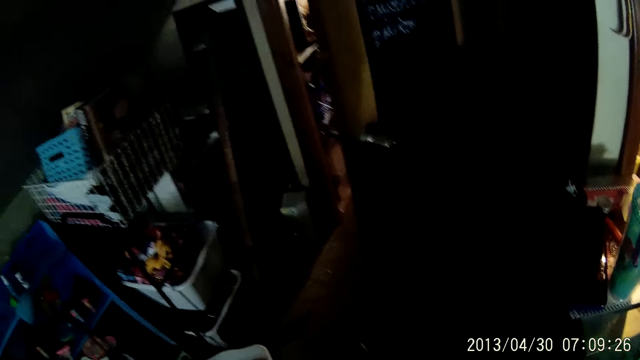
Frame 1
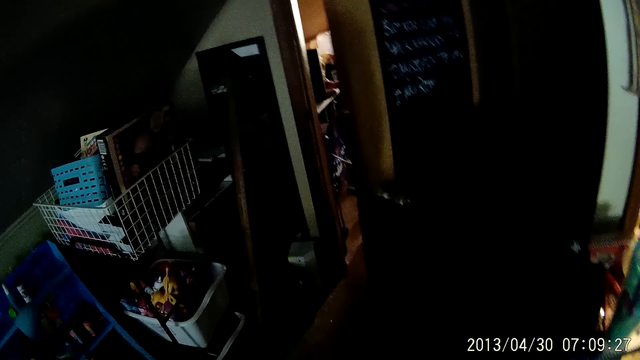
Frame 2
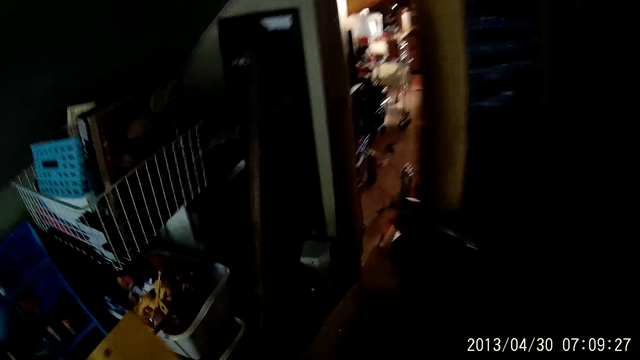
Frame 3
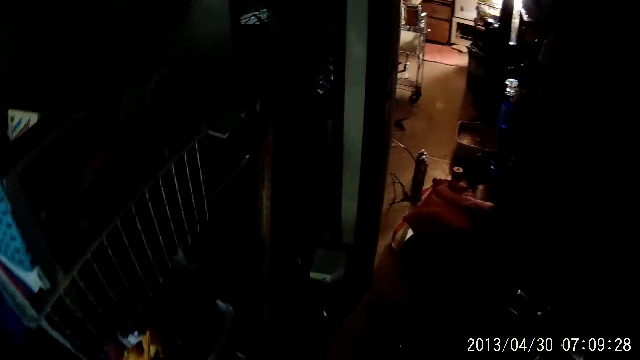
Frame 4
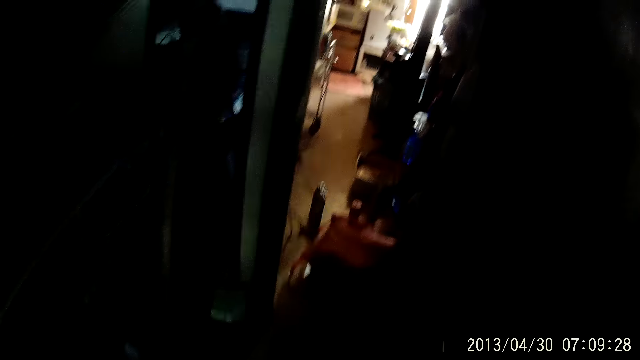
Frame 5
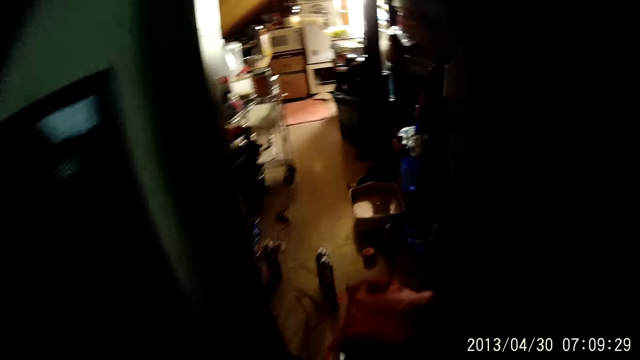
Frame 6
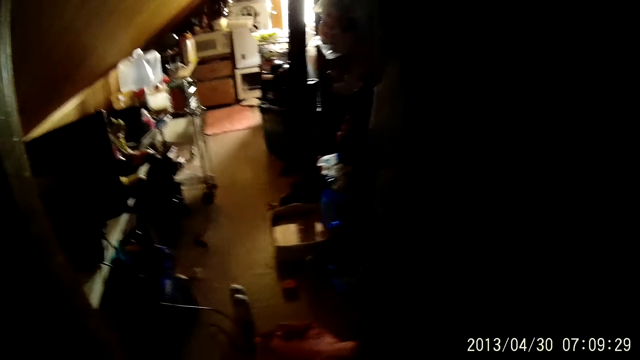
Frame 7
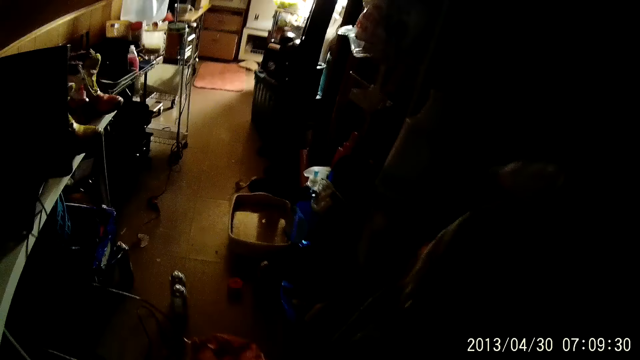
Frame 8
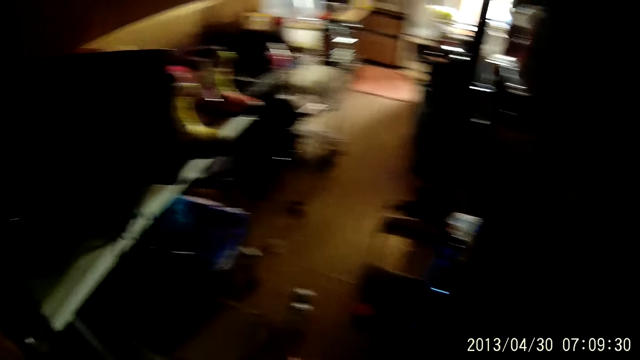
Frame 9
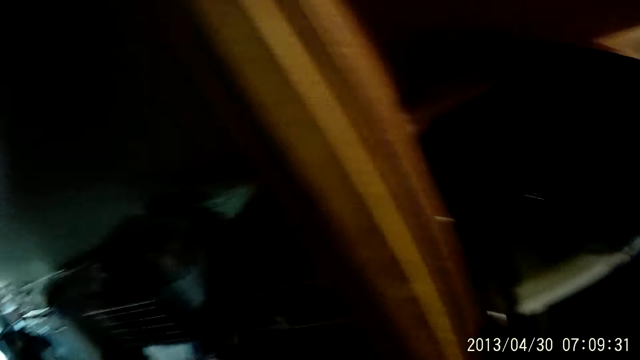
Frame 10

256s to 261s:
The camera wearer walks around the room.

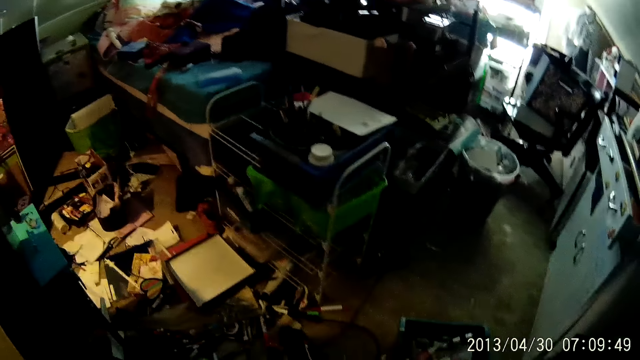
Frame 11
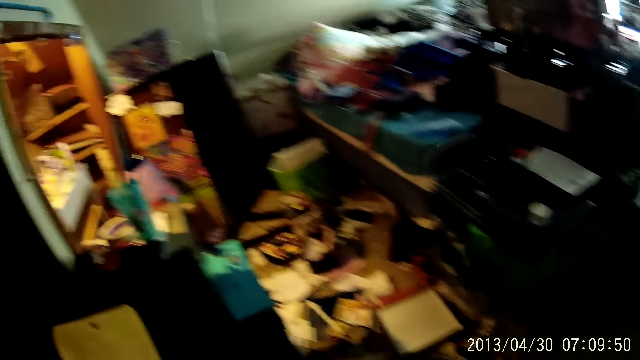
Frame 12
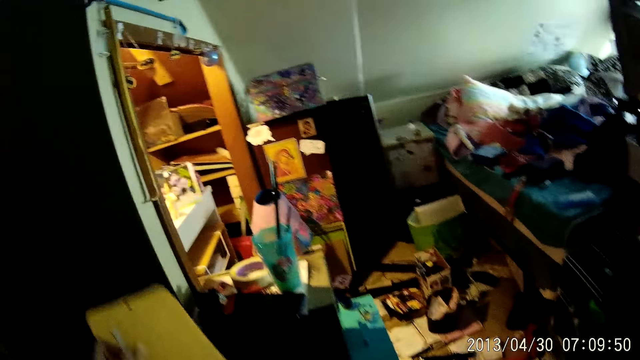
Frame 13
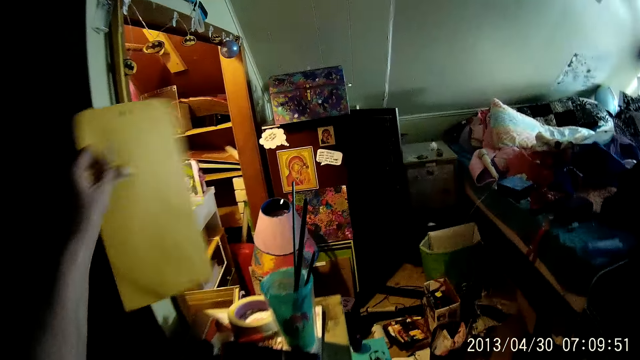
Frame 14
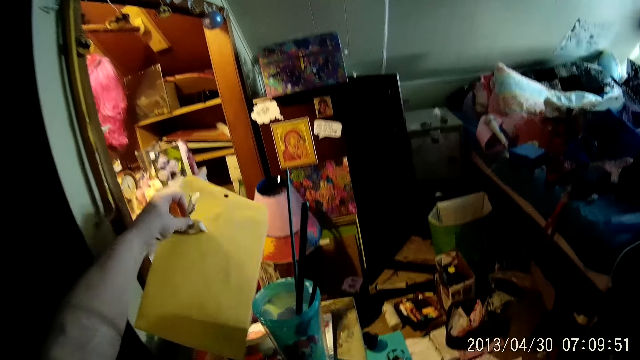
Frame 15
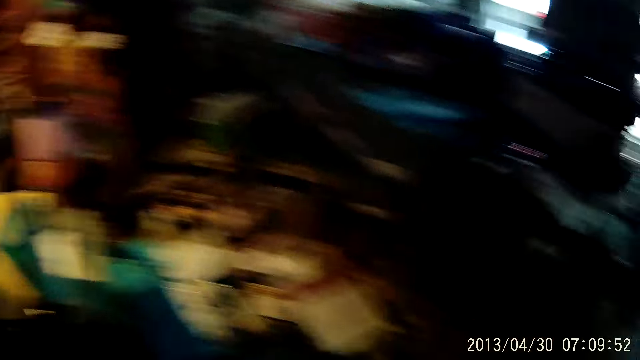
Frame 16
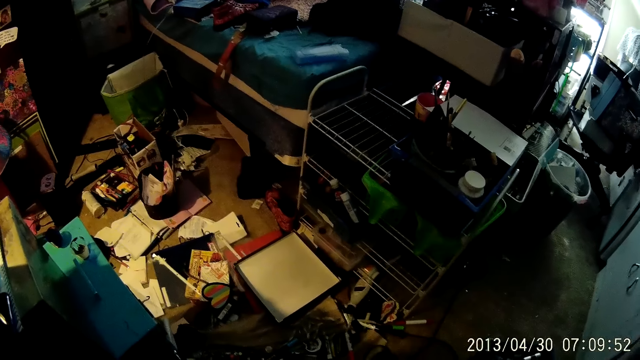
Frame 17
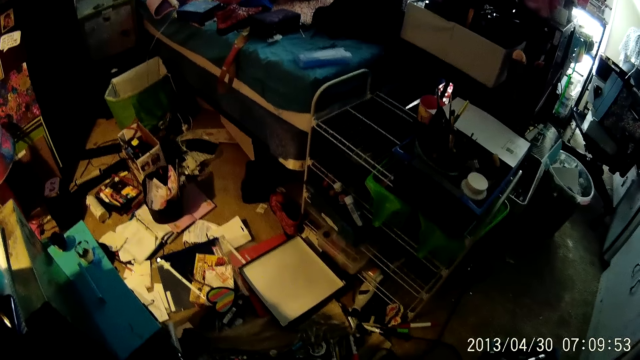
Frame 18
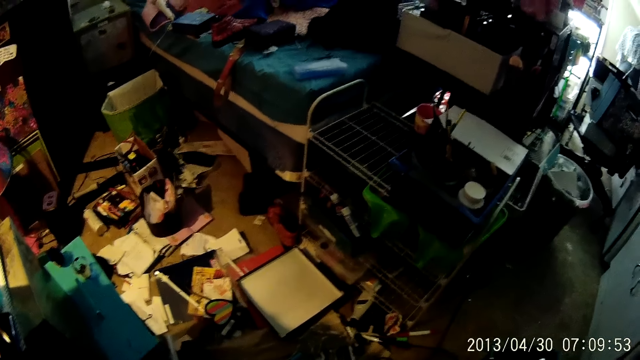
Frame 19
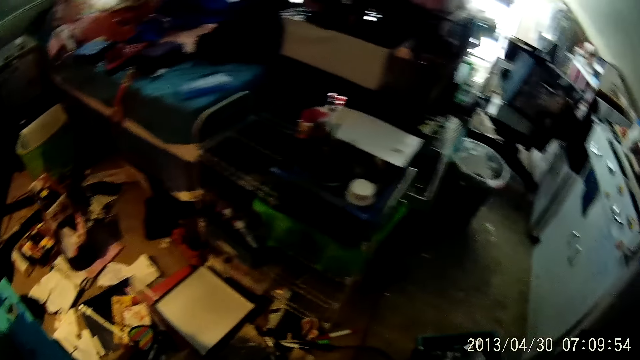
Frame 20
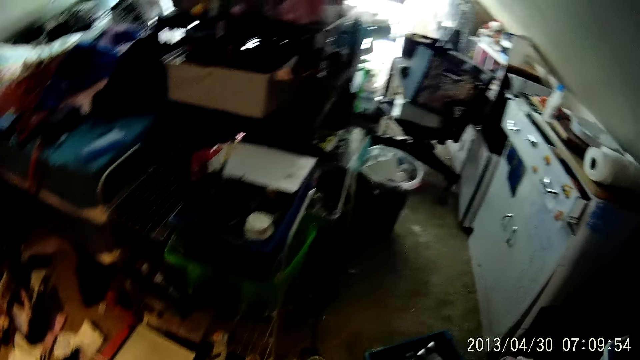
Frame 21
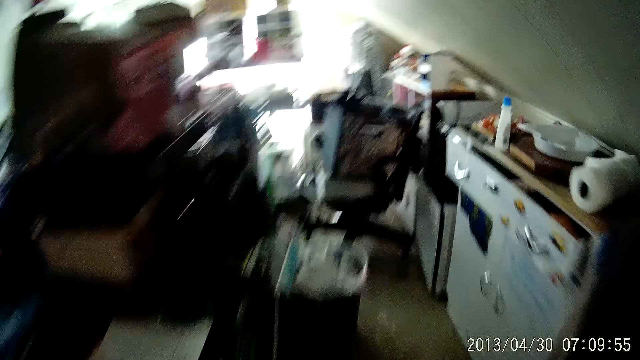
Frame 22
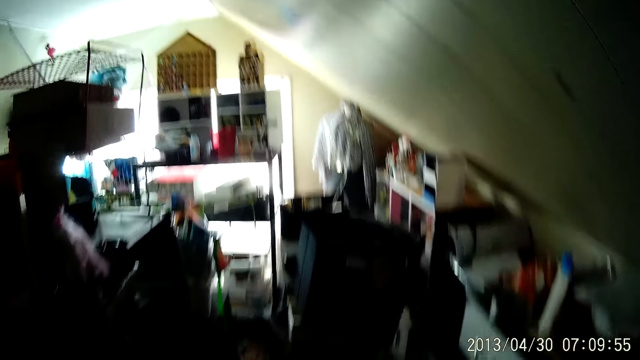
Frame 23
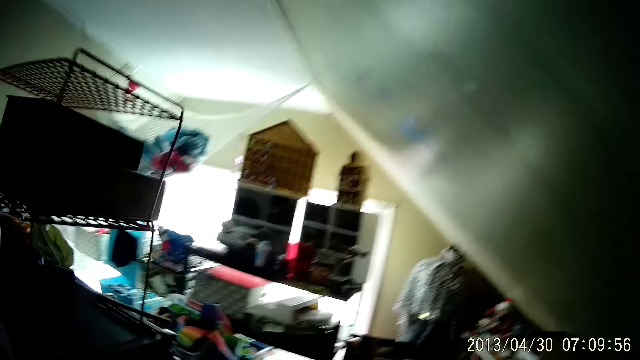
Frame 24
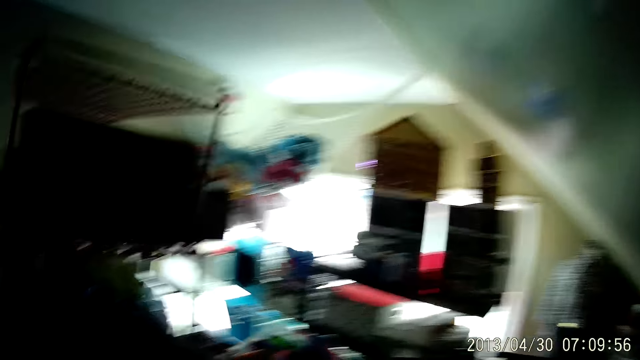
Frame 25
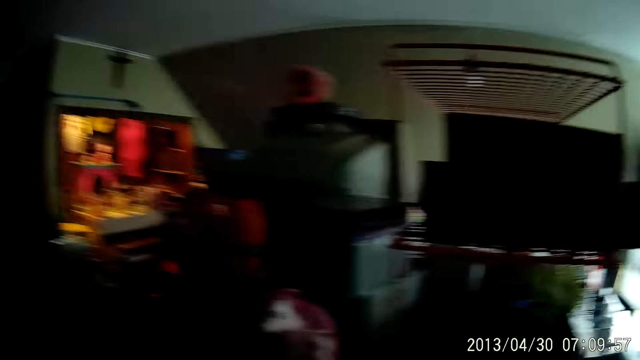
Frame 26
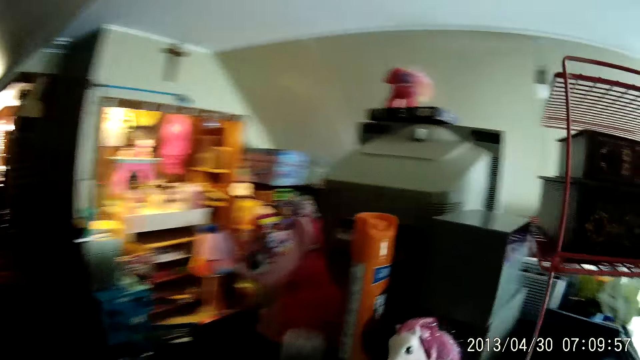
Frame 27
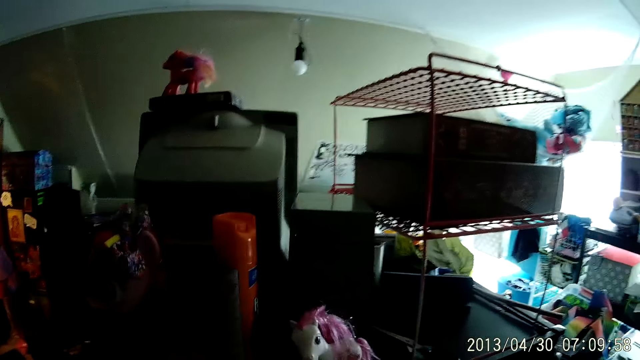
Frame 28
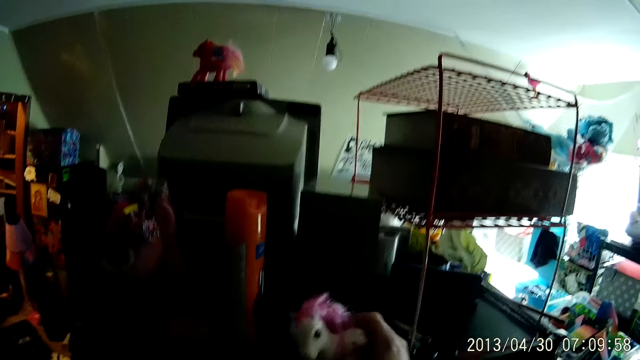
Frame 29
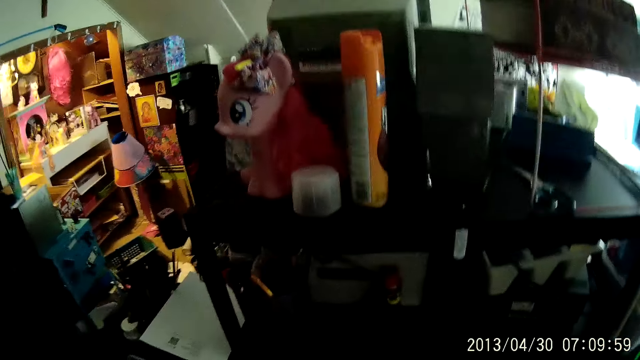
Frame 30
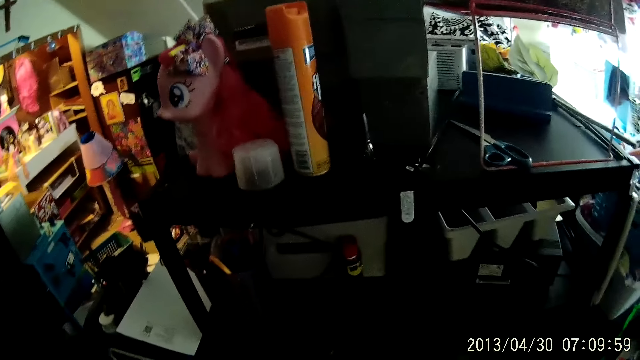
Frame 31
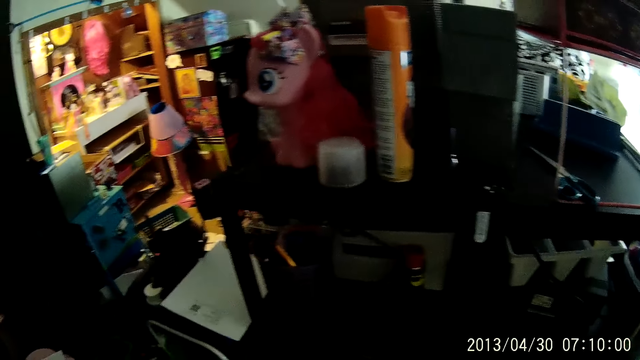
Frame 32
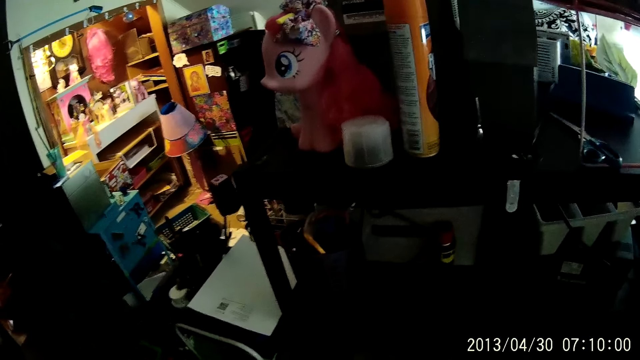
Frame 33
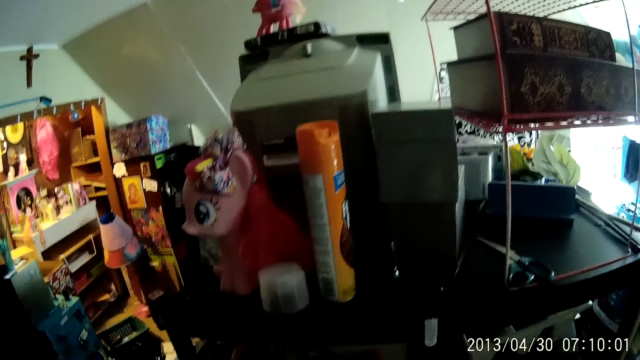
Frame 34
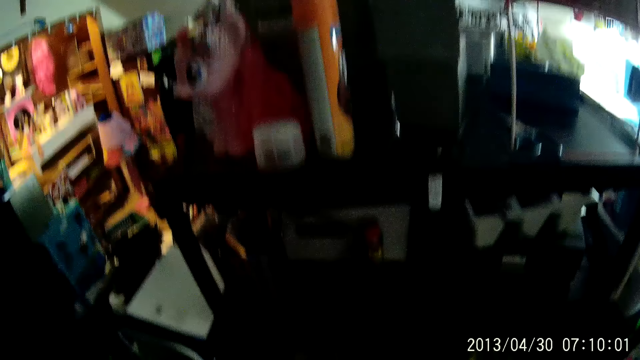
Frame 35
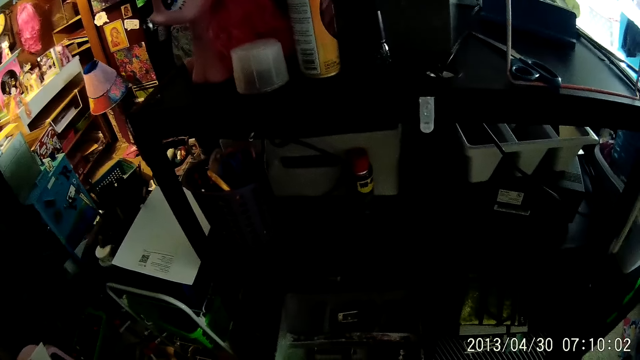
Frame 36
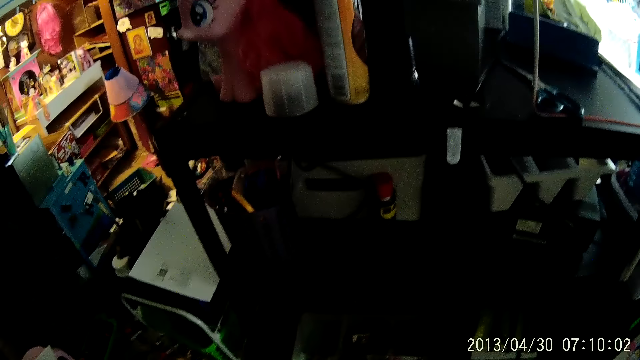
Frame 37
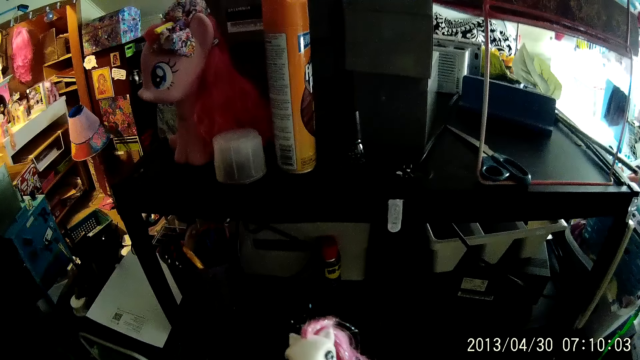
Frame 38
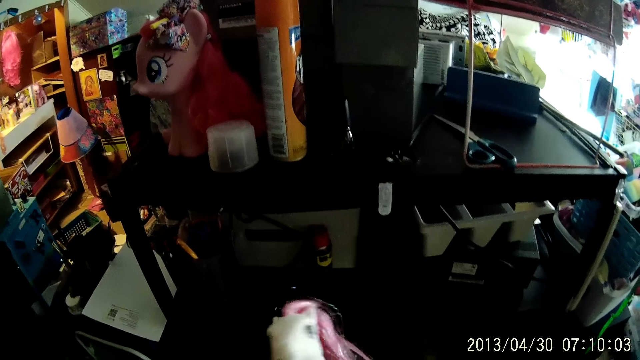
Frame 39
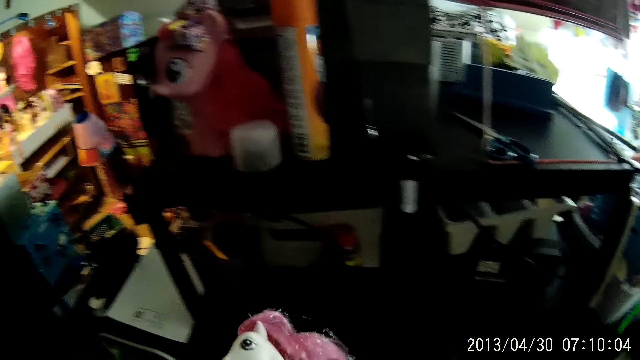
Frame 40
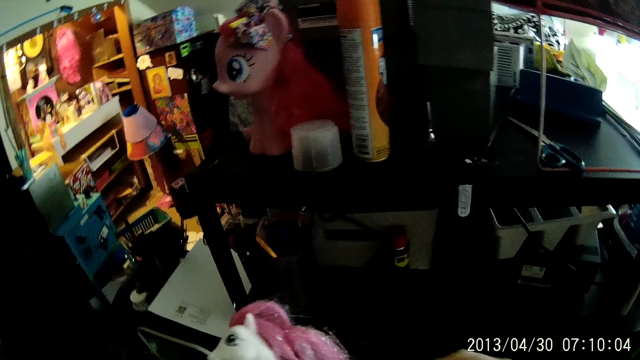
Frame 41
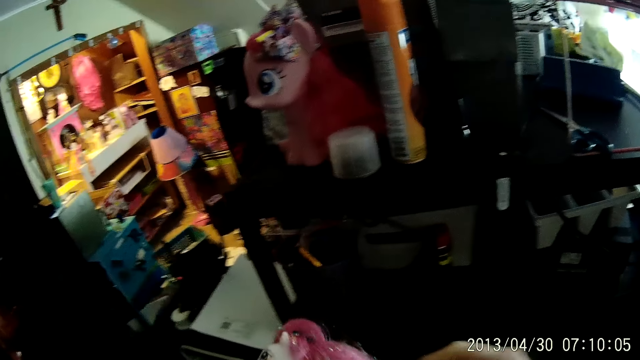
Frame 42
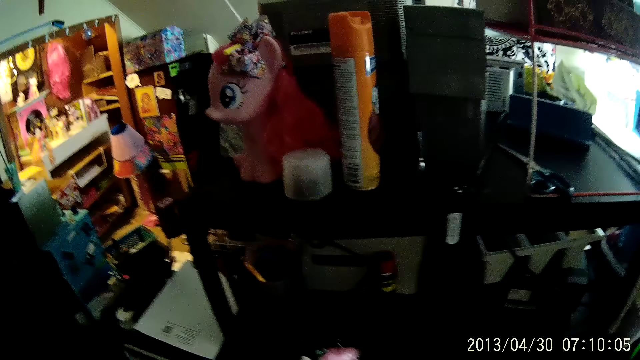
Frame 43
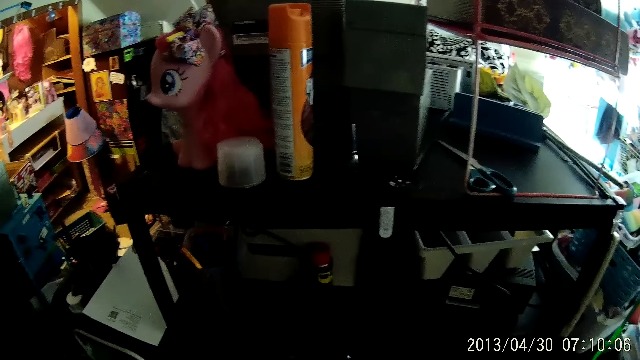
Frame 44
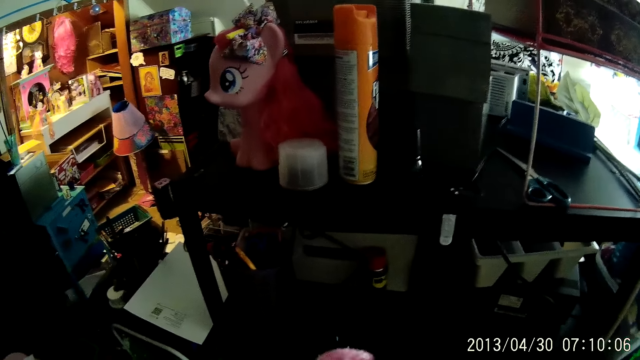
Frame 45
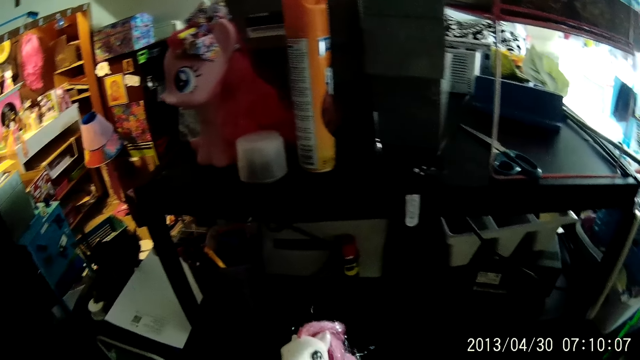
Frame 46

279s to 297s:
The camera wearer holds an envelope. They drop a file in their left hand on a tray. They place the envelope on the cabinet. They stare around the room and walk around the room. They pick a toy or horse doll from the top of a table with their right hand. They stare at the horse doll and straighten the horse doll's hair.
